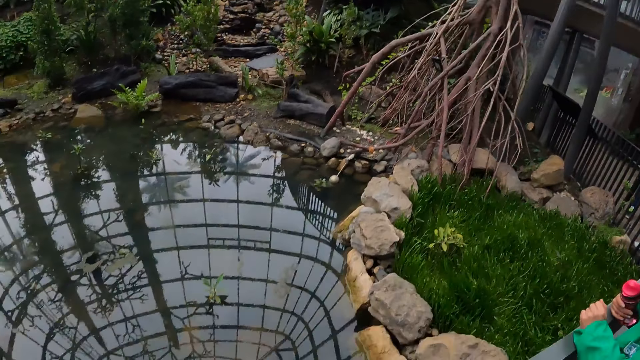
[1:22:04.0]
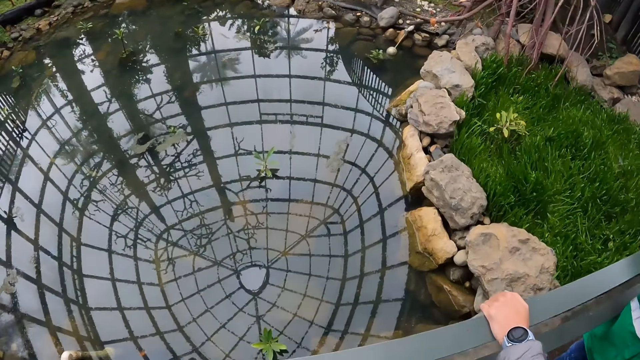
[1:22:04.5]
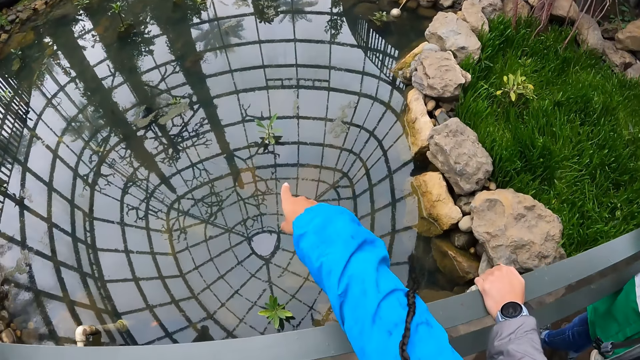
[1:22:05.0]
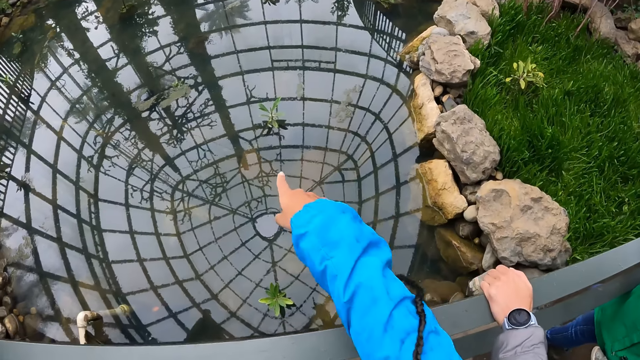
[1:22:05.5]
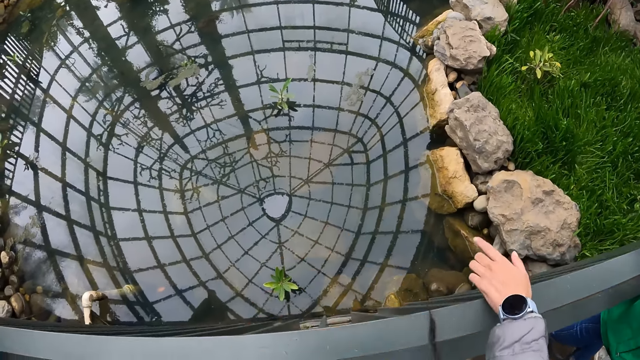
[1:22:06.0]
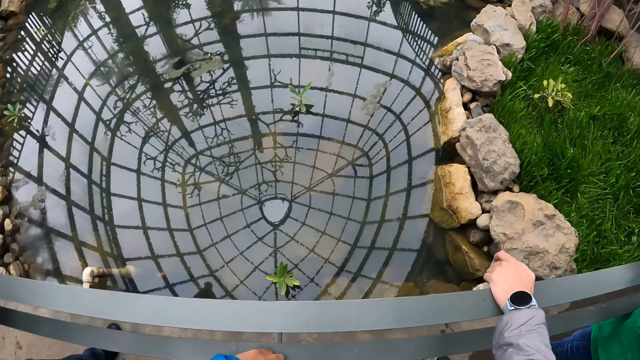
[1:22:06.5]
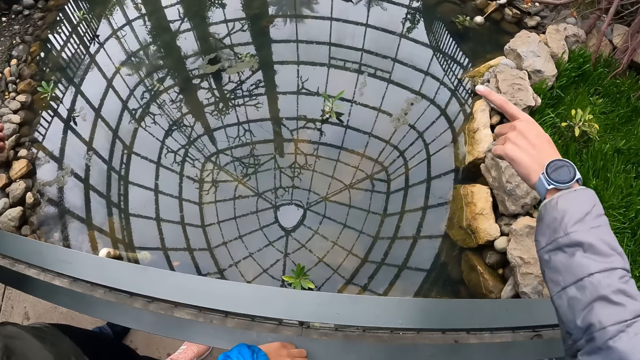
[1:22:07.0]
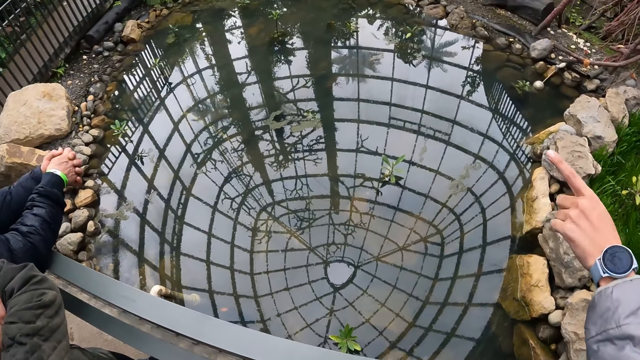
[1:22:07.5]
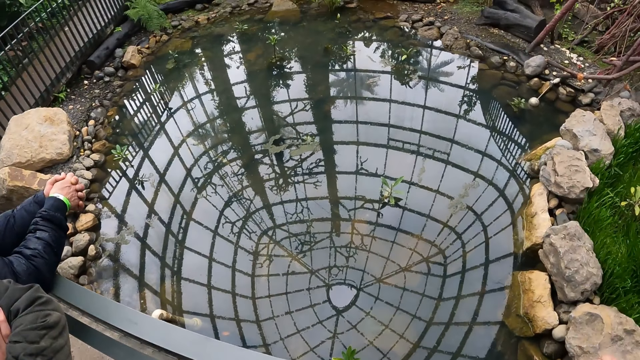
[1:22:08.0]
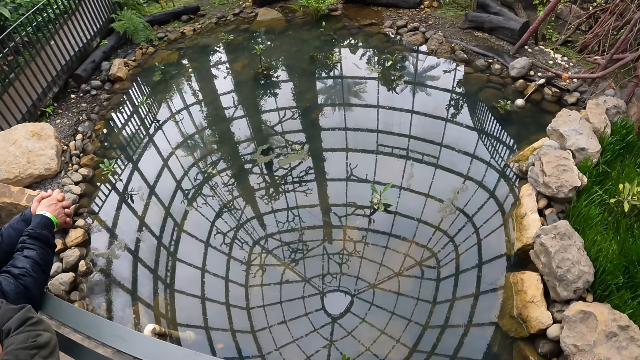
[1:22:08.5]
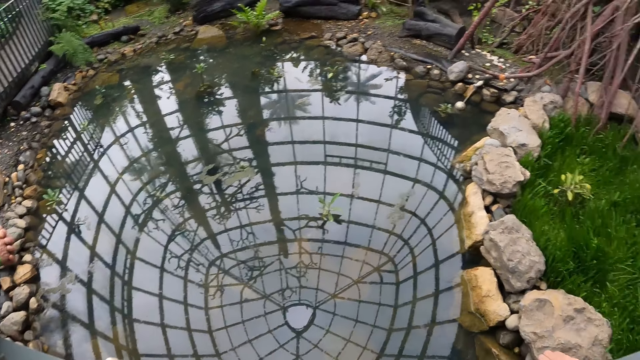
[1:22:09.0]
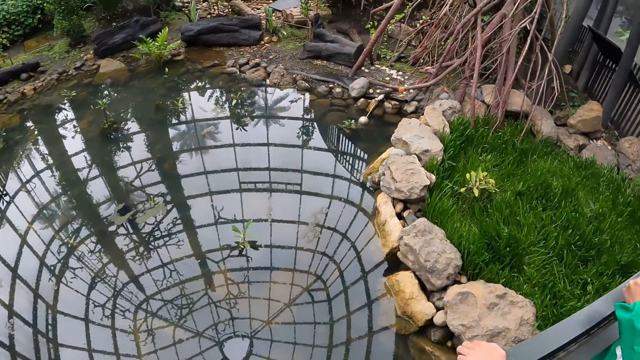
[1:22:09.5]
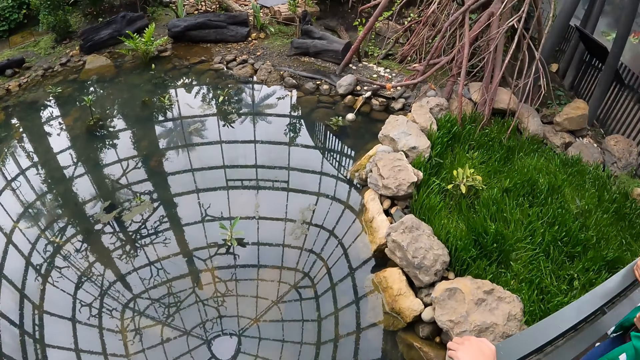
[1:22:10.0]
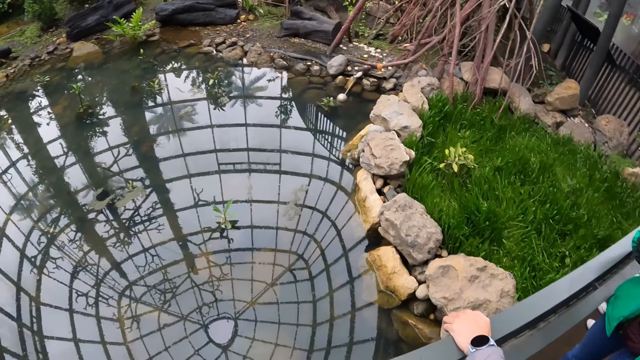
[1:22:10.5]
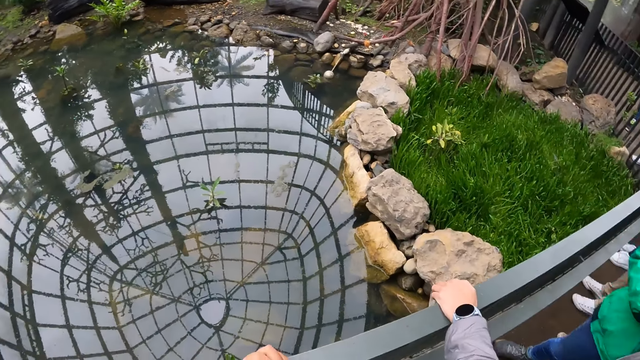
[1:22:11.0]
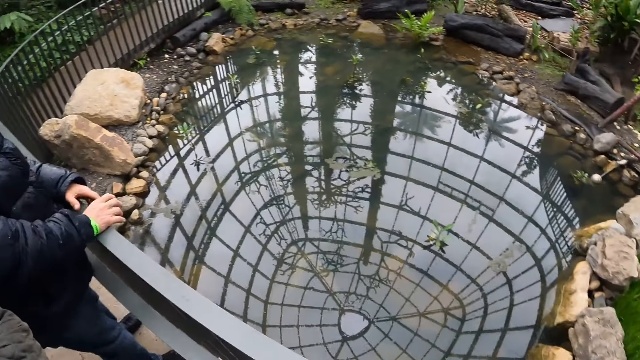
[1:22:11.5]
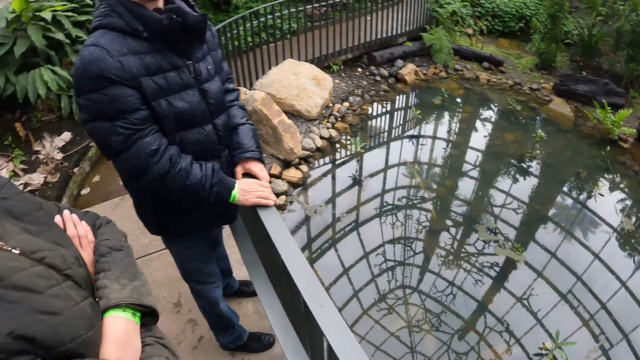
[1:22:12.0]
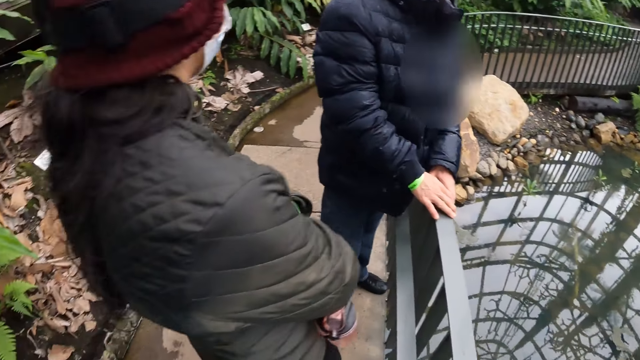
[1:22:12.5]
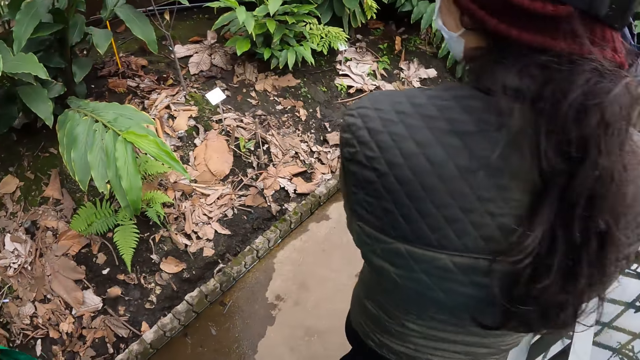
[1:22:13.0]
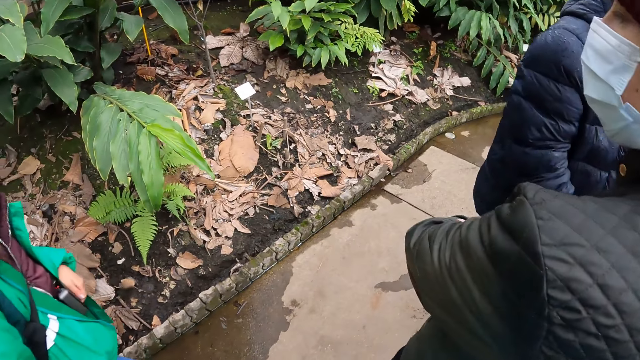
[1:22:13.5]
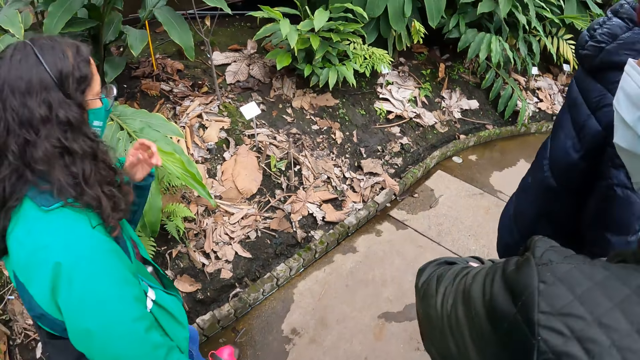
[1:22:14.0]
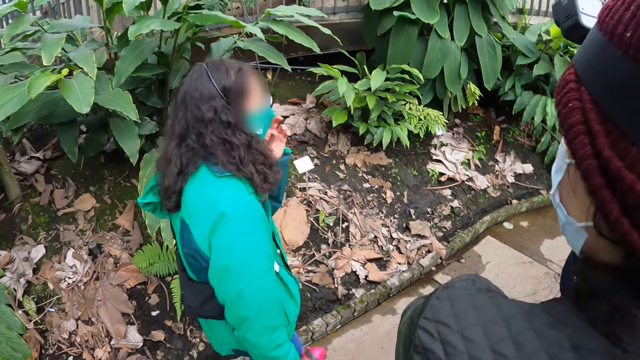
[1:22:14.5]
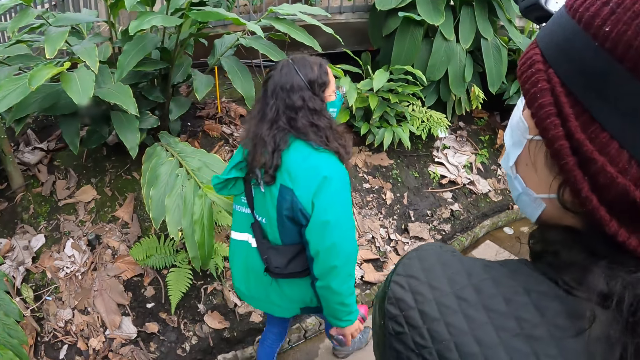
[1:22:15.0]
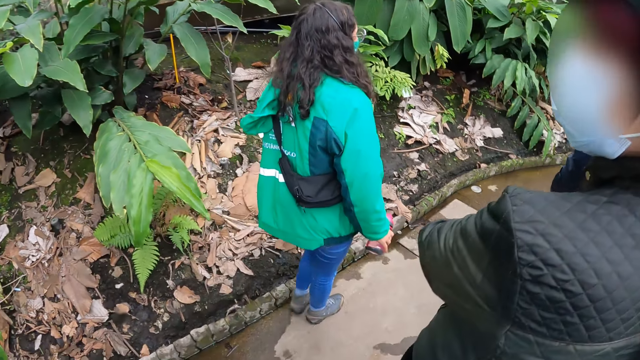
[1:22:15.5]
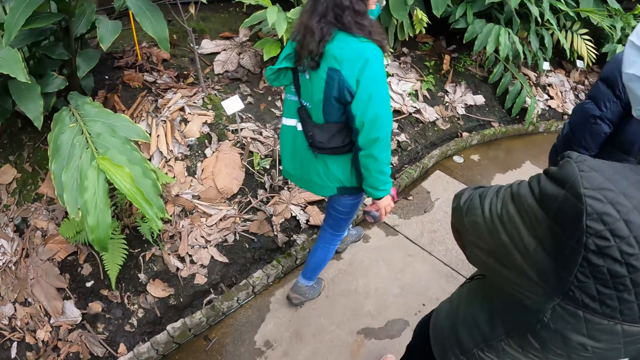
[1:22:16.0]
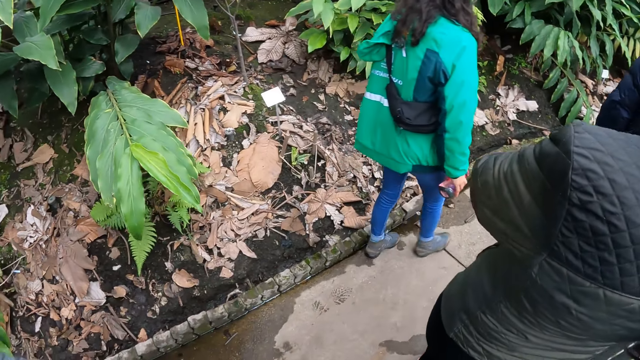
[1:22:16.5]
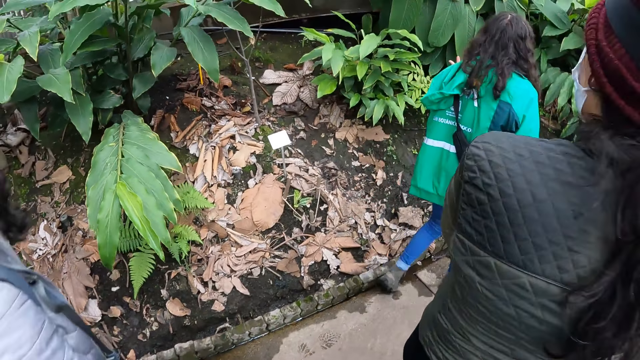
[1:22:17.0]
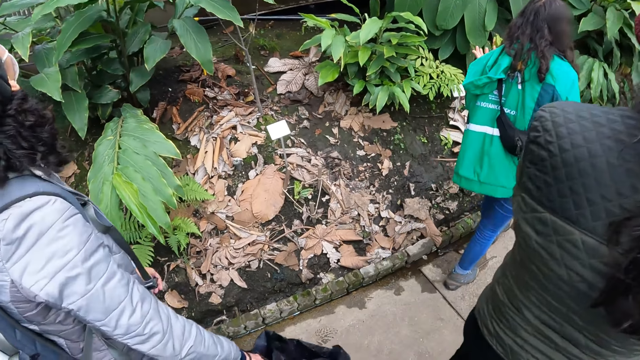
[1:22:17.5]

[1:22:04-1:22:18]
The camera wearer points her right hand to the pool of water at the bottom on the bridge. A woman points her left hand to the pool of water at the bottom on the bridge. Another lady walks along the water bank. Another woman adjusts the face mask on her face with her left hand.

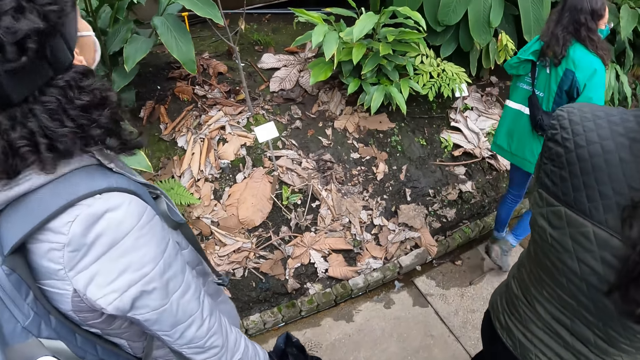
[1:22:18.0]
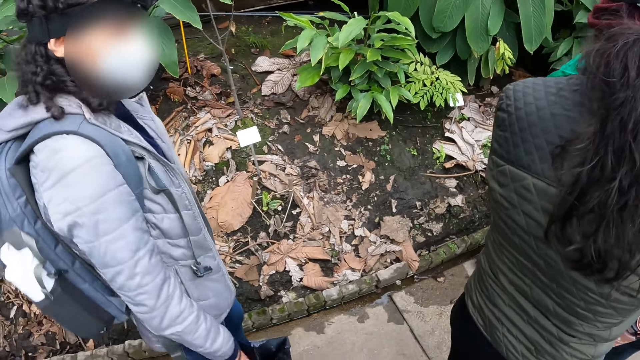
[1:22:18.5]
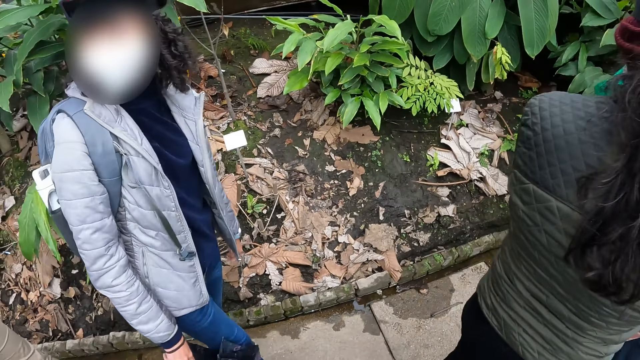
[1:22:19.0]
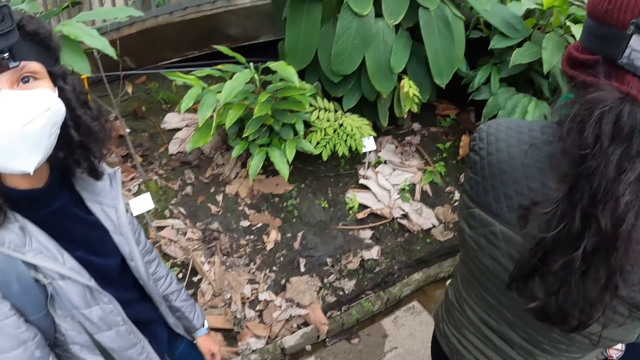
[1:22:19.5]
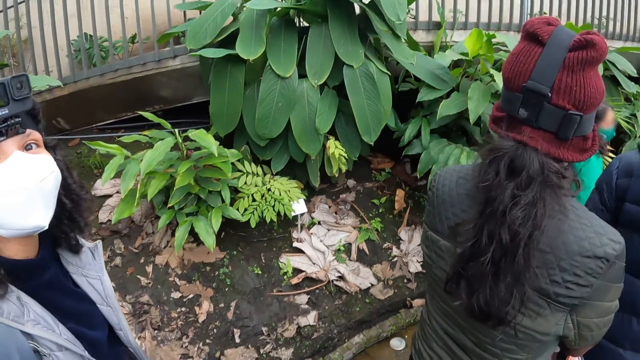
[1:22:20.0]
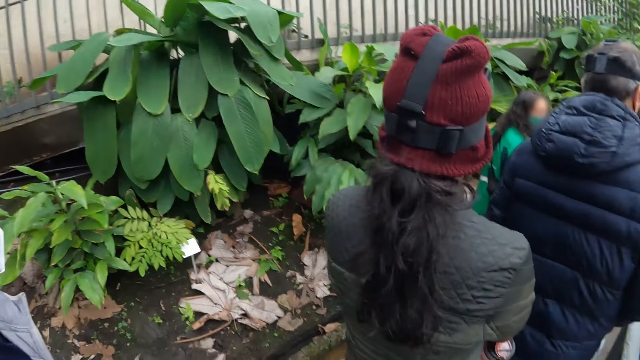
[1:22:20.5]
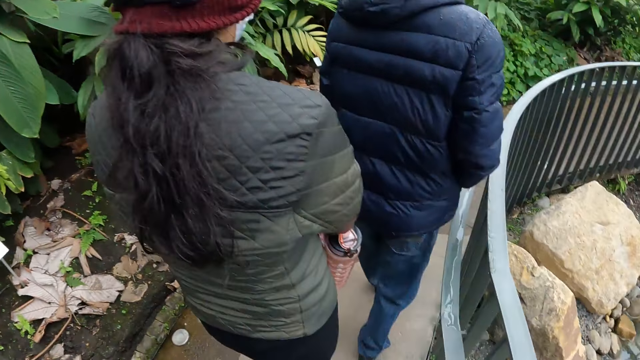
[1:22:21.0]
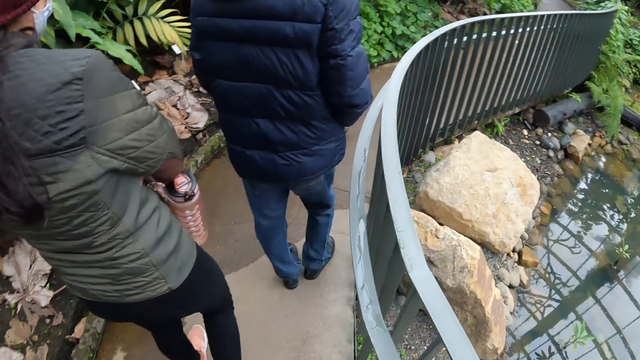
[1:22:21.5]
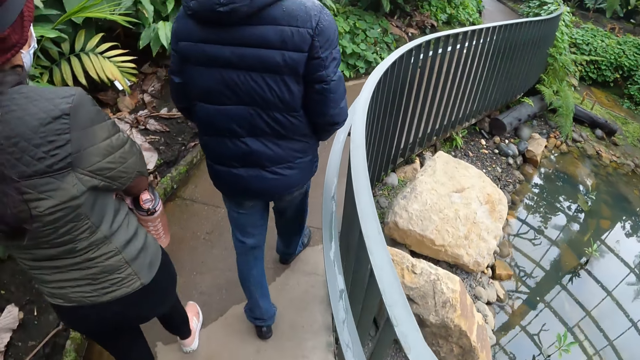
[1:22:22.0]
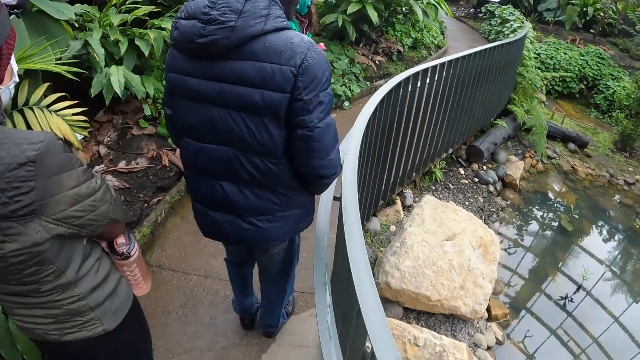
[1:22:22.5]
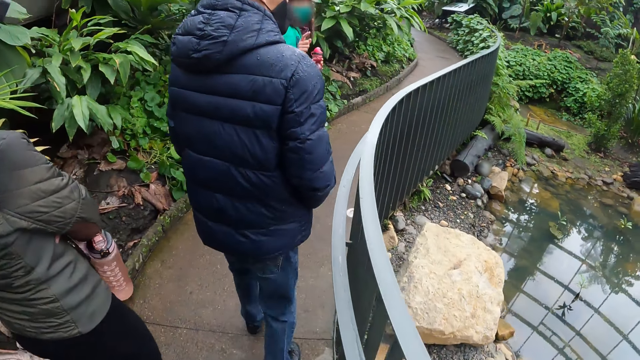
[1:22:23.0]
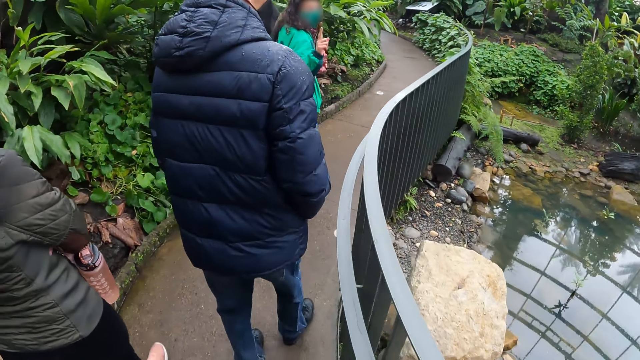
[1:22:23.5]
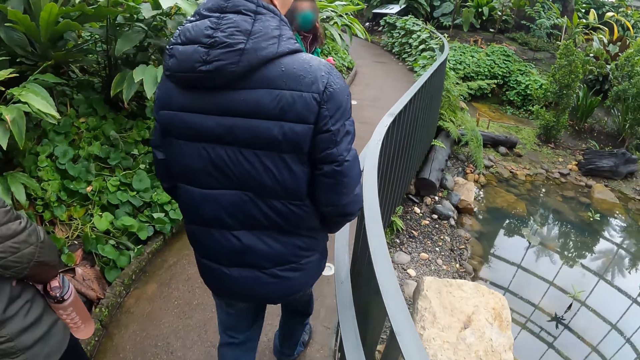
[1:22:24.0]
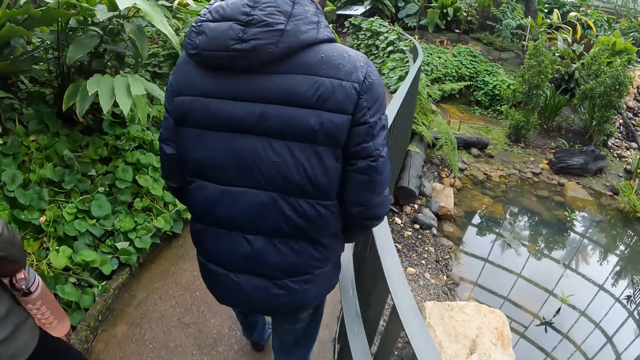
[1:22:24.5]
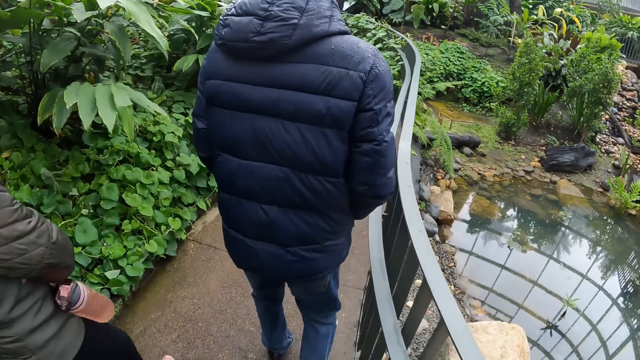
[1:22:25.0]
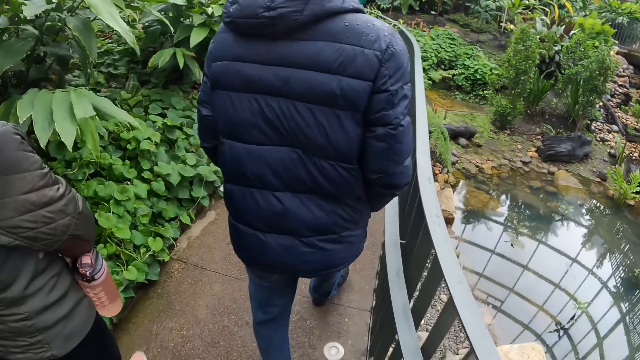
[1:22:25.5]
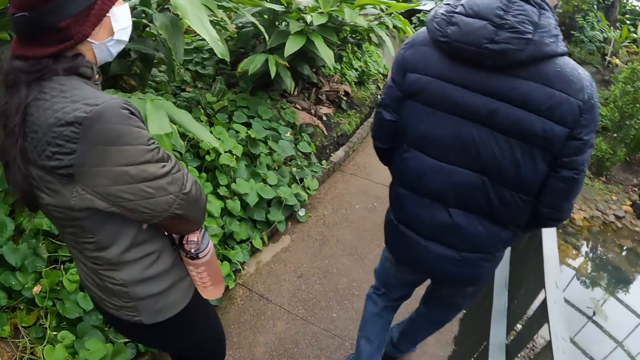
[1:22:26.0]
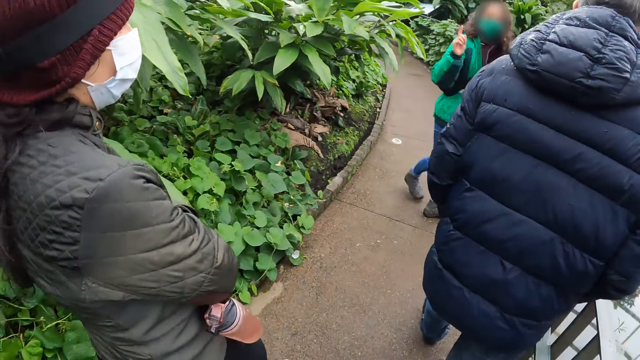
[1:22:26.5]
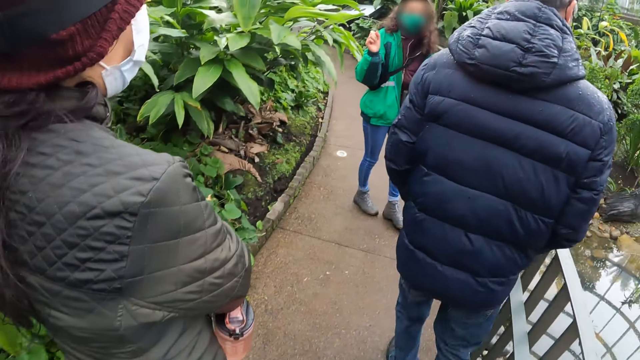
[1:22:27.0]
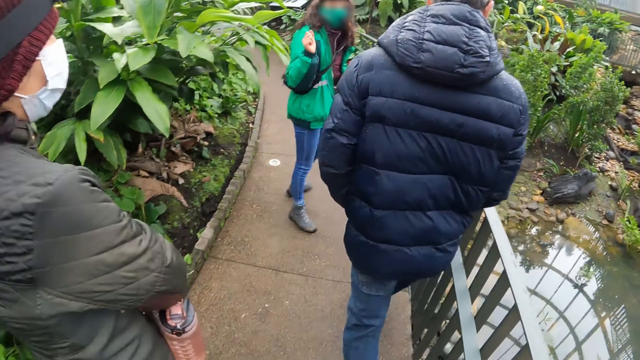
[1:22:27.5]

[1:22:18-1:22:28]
The camera wearer walks on the bridge with a group of people. A lady gestures to a man and another lady.
